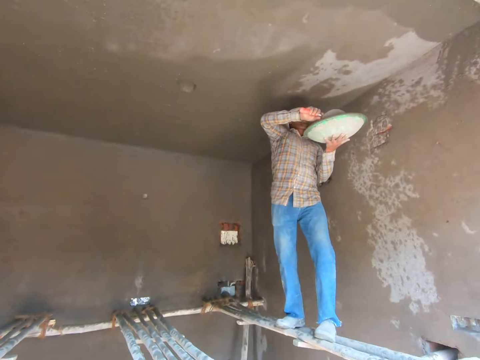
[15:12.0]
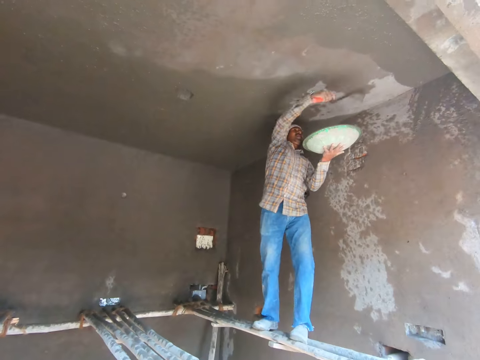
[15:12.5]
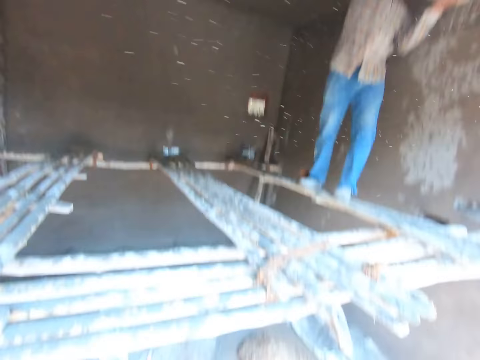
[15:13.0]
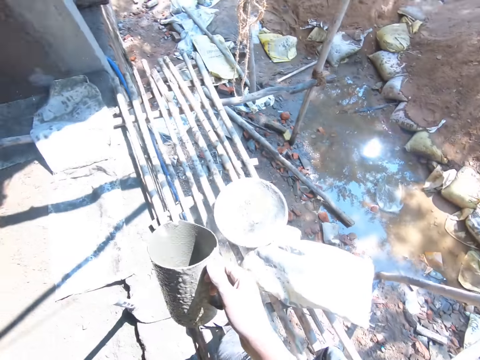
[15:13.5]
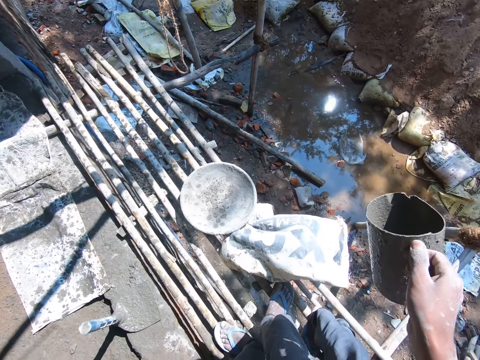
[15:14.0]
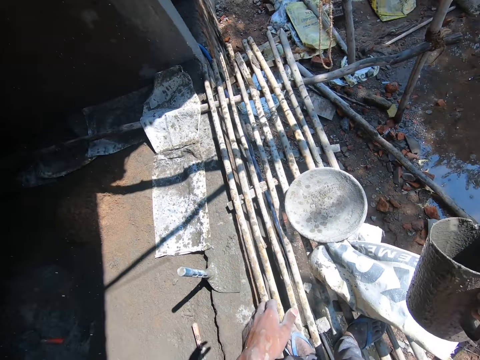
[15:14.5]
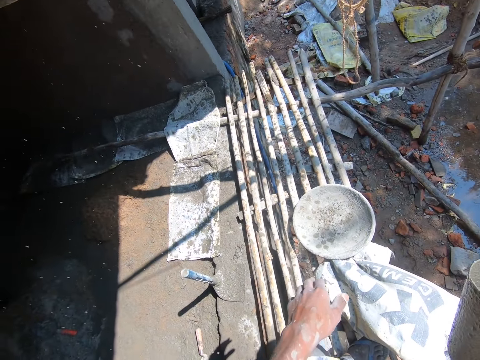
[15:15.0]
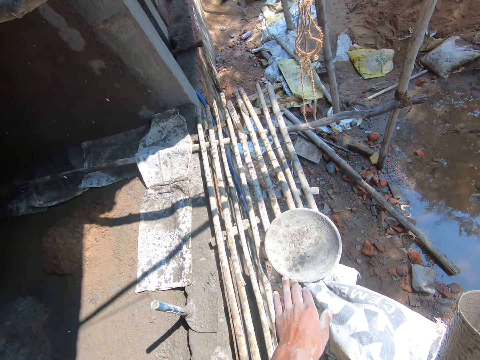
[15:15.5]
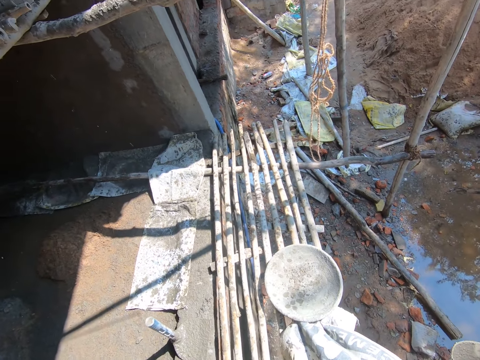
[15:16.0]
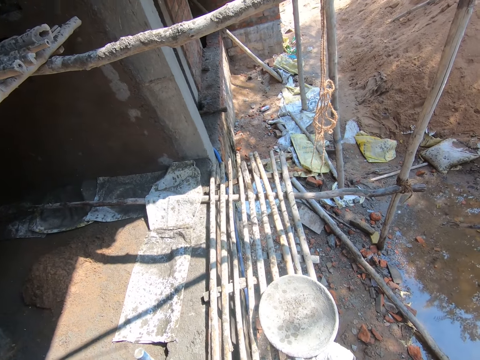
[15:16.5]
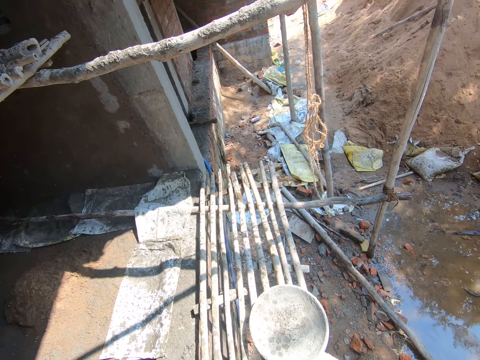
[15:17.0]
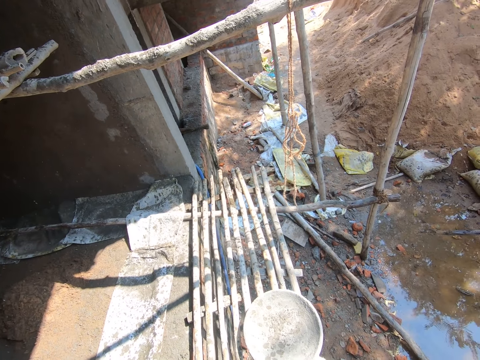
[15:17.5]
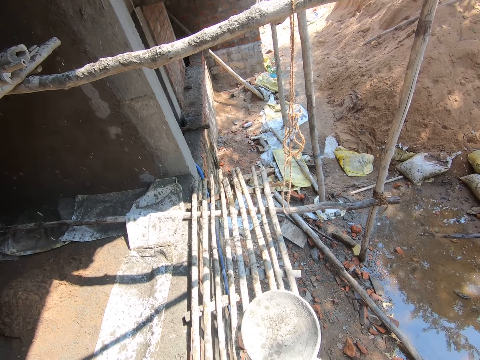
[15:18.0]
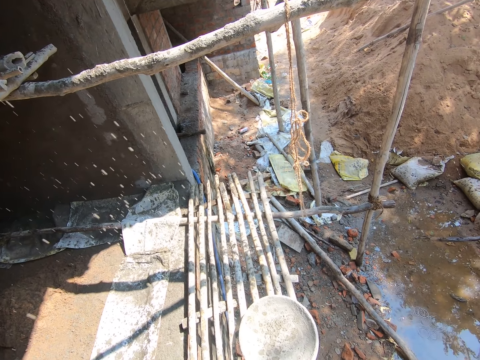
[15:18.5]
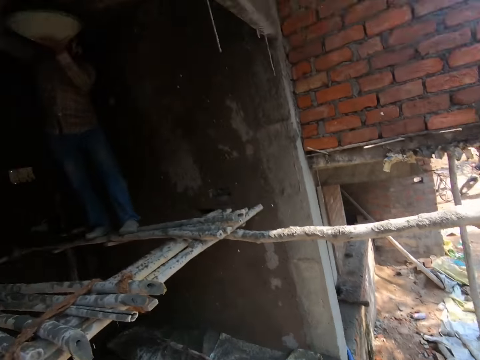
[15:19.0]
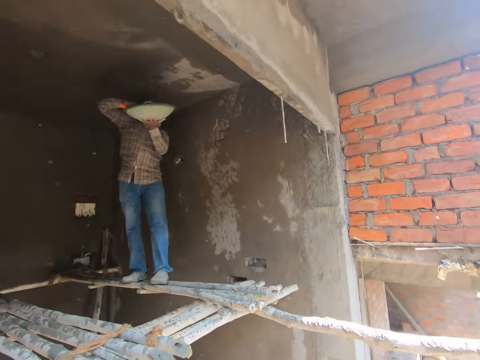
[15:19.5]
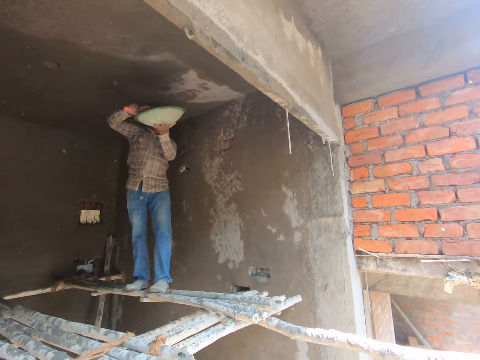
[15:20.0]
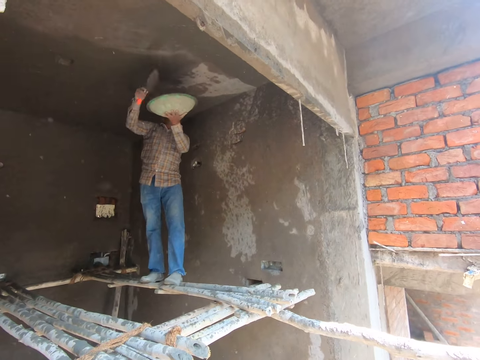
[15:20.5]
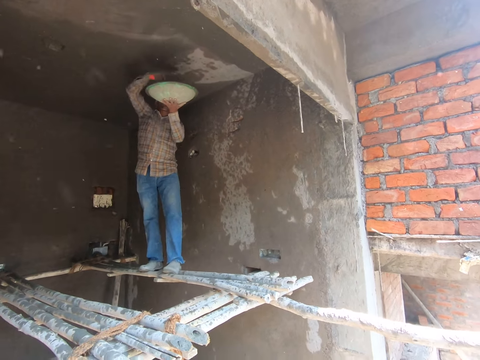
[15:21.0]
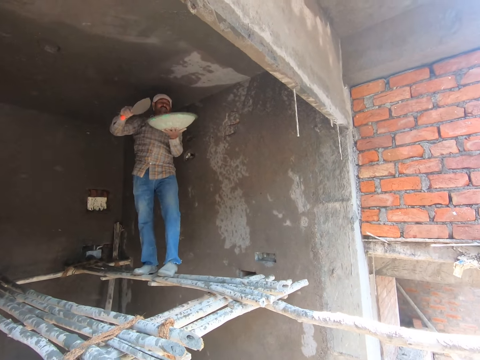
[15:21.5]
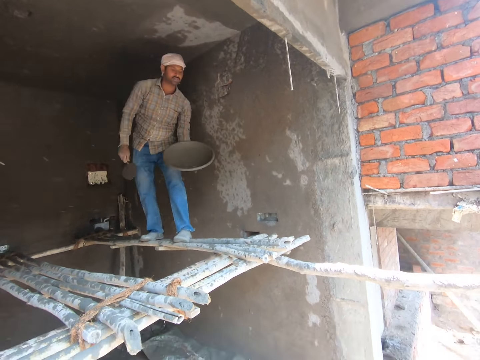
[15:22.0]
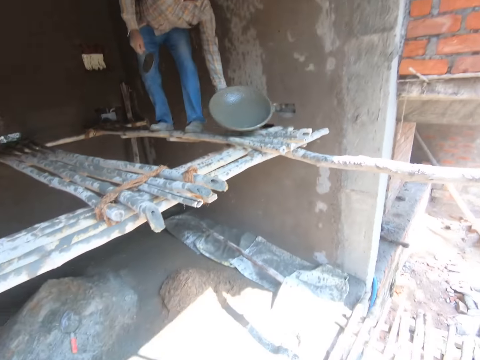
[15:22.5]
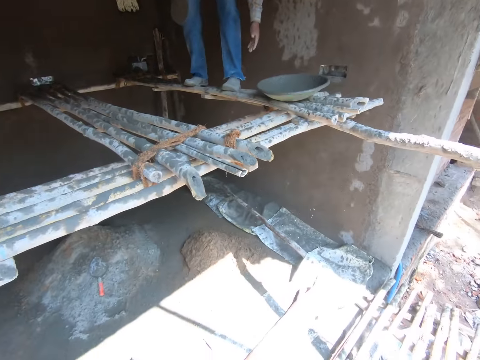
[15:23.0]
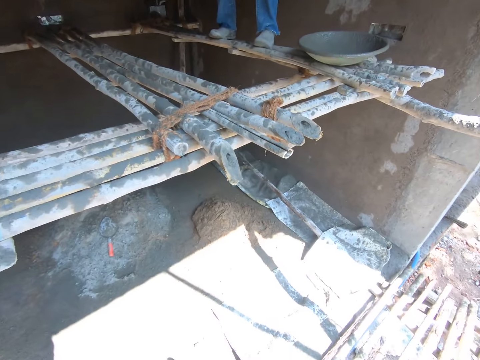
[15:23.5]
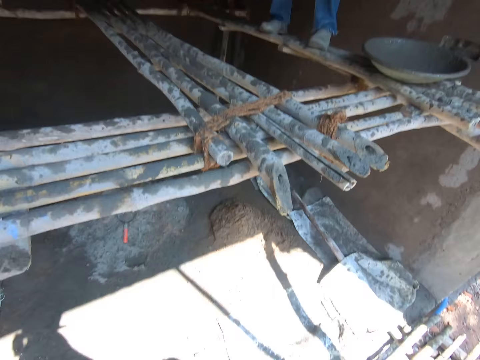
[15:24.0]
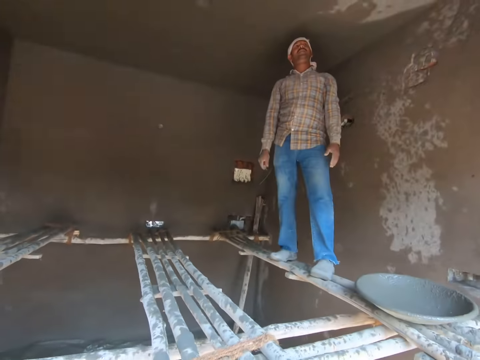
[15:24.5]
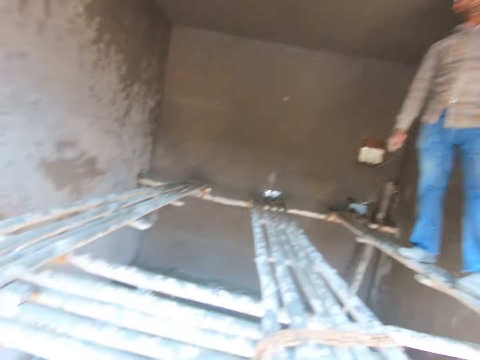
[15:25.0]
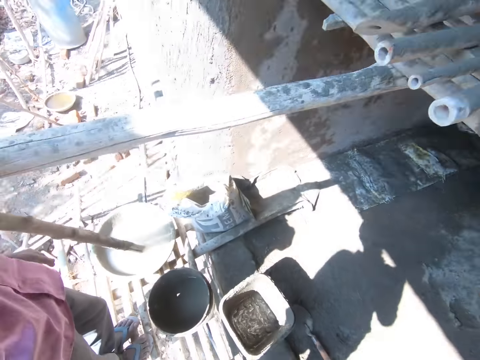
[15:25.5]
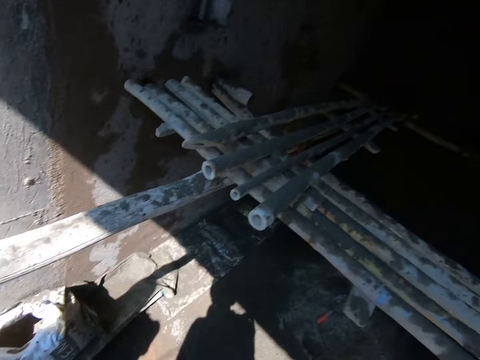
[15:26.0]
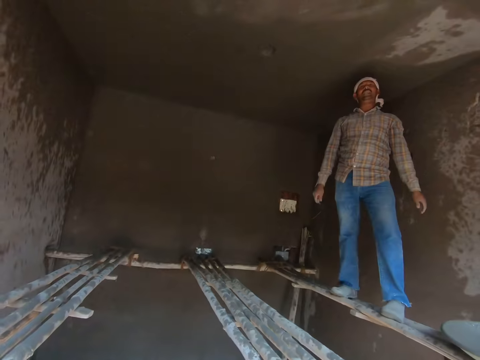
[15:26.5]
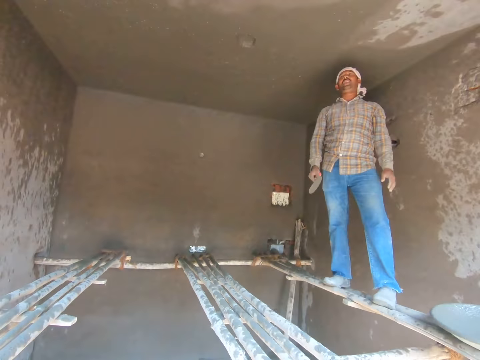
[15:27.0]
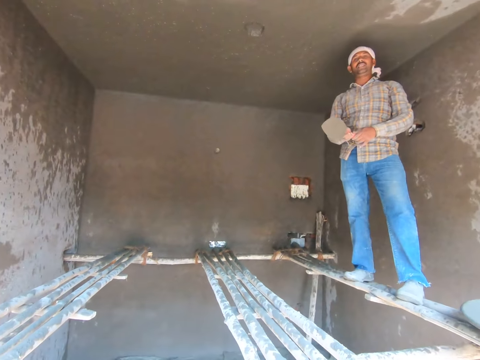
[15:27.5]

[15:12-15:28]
The camera wearer looks around. A man plasters the wall. The camera wearer looks at the man.

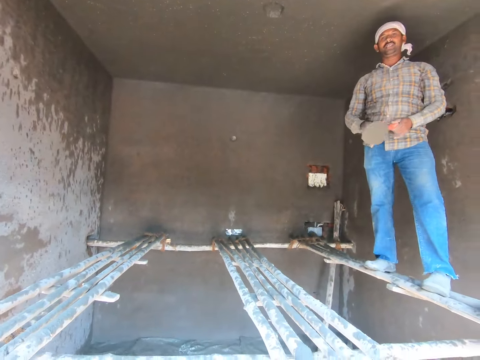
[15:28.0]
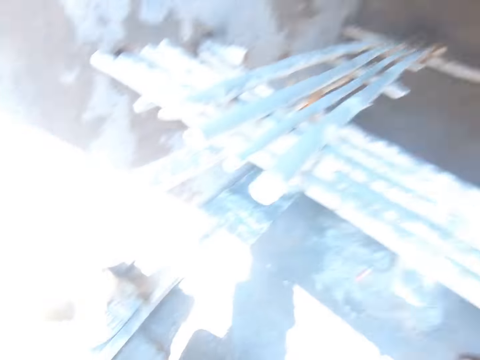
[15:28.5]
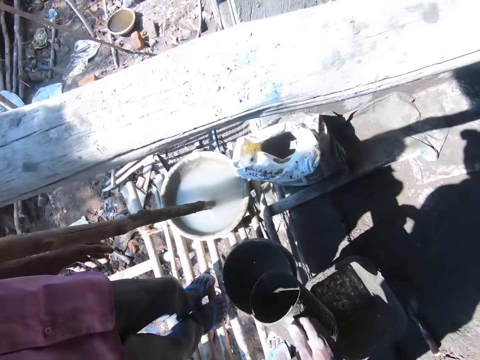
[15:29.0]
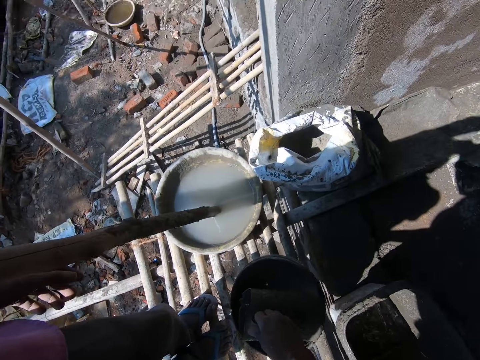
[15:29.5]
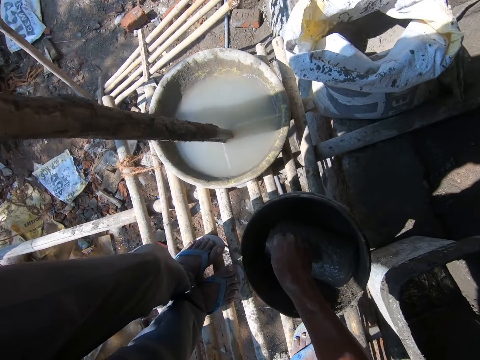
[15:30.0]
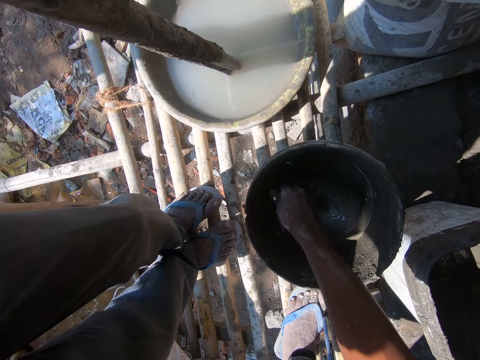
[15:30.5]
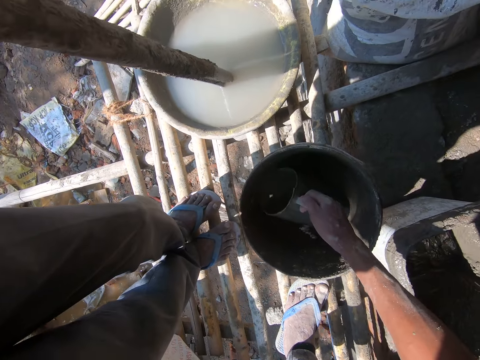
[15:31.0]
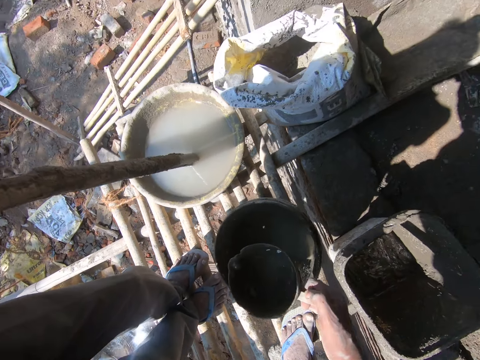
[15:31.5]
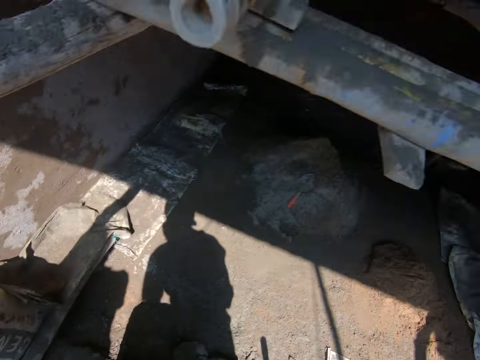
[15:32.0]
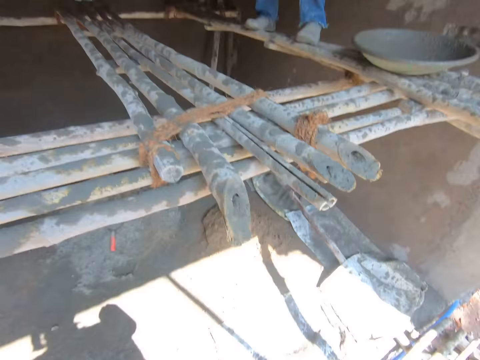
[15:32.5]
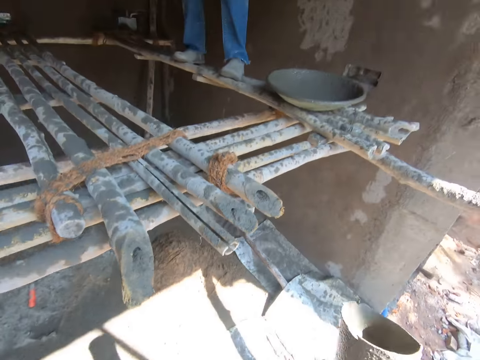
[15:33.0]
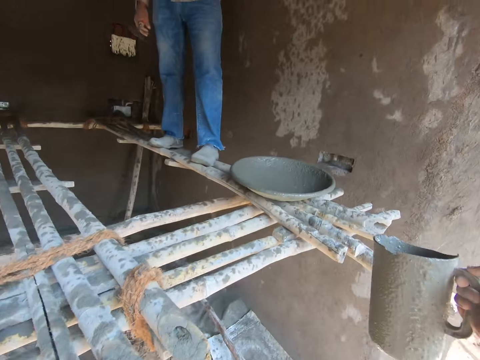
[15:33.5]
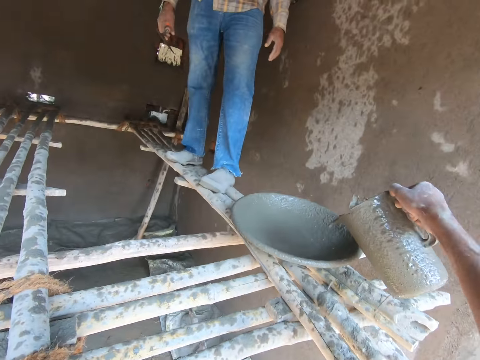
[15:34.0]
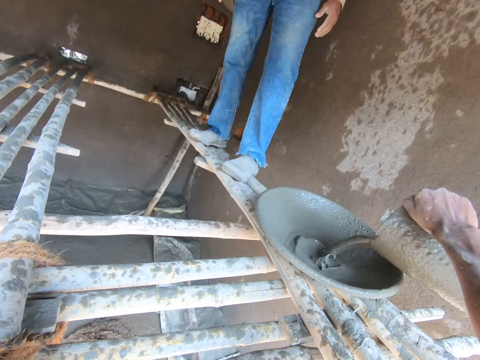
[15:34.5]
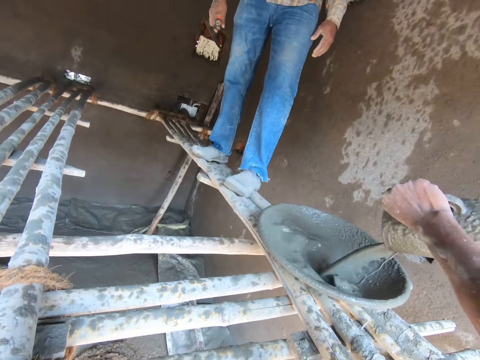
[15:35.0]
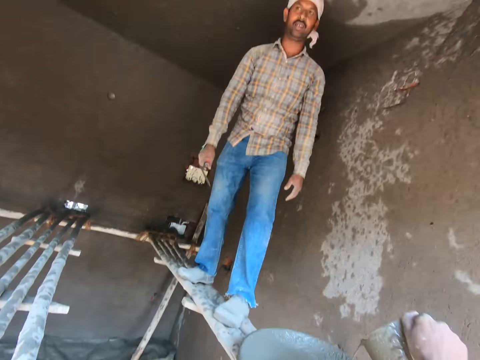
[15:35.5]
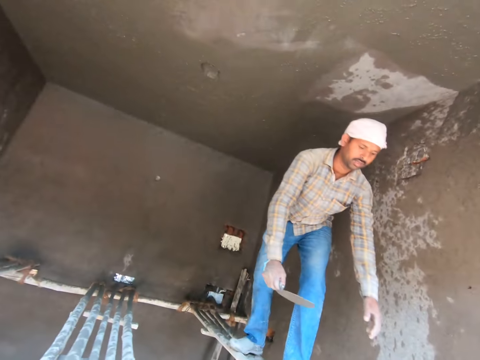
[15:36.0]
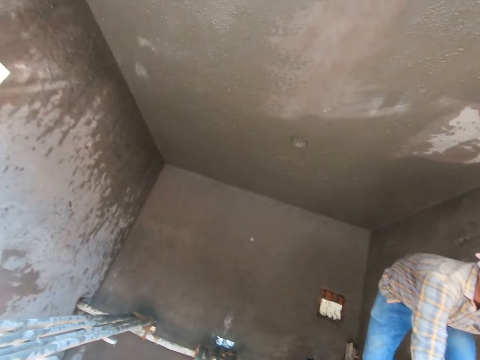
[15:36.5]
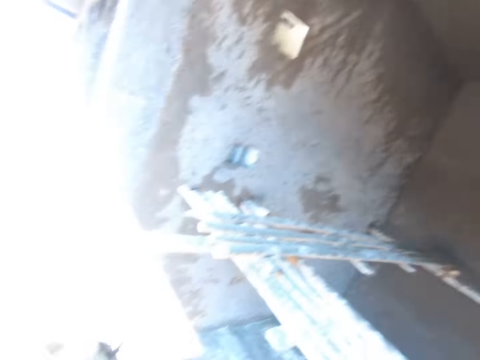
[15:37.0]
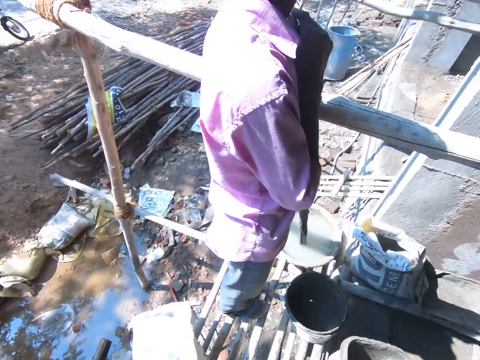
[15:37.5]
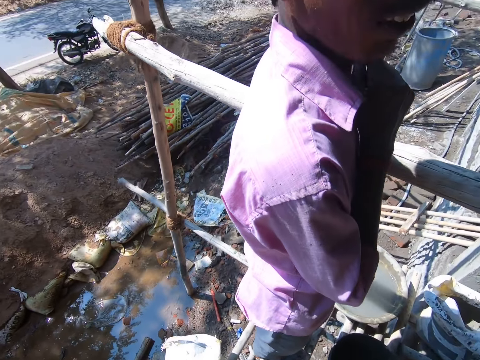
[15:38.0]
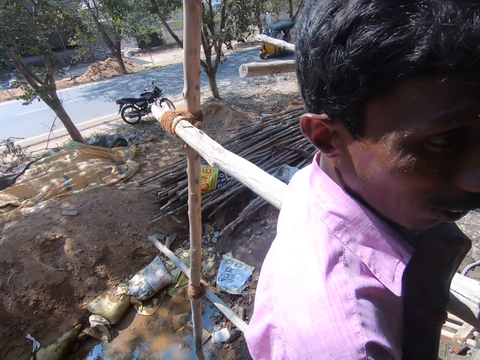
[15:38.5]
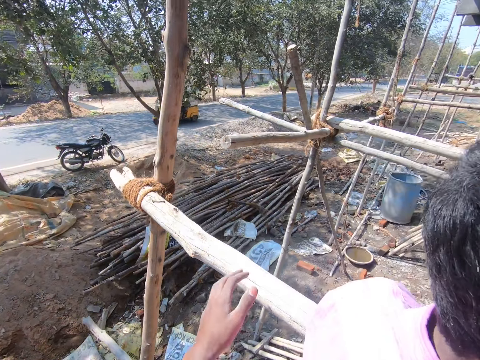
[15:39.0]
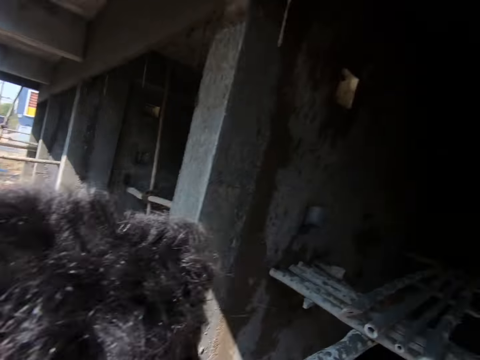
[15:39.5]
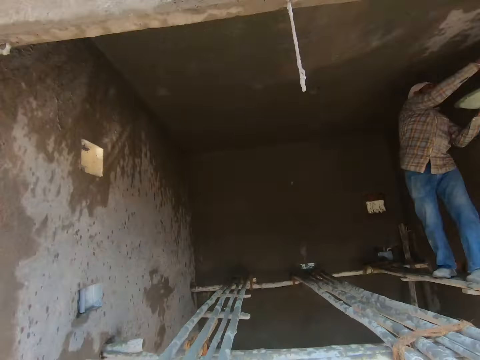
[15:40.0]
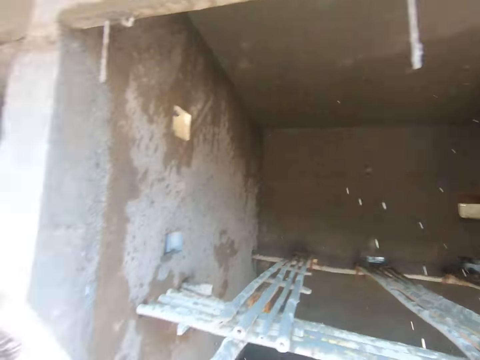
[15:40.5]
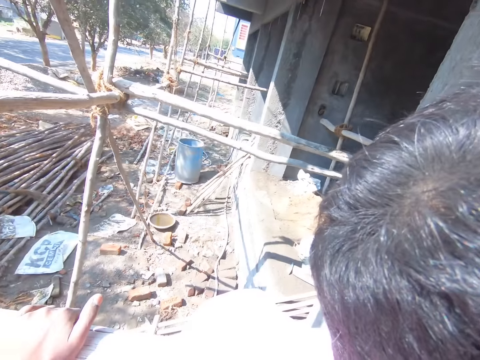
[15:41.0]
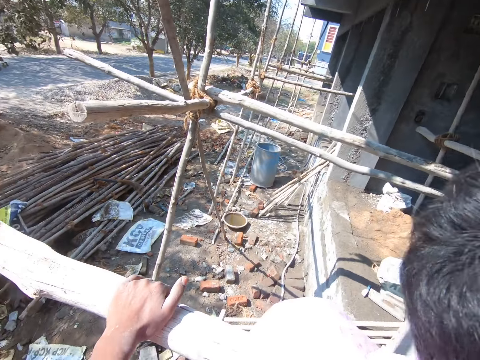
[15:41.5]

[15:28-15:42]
The camera wearer fetches cement slurry with a jug. They pour the cement slurry into the tasla. A man plasters the wall. The camera wearer looks around the construction site and holds the stick.
